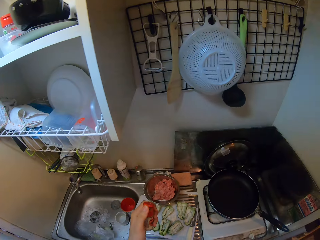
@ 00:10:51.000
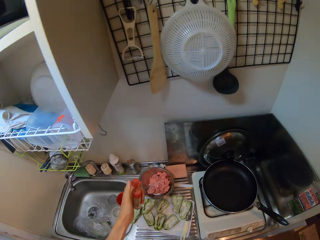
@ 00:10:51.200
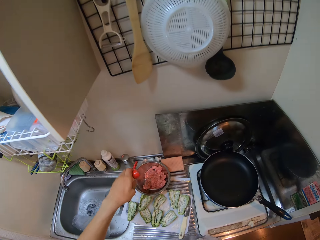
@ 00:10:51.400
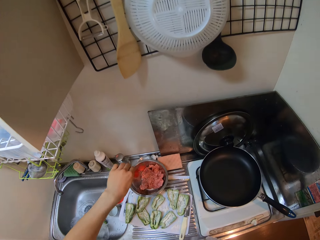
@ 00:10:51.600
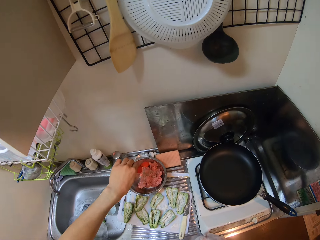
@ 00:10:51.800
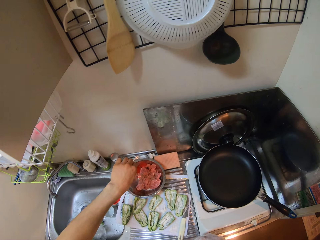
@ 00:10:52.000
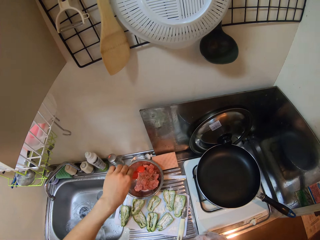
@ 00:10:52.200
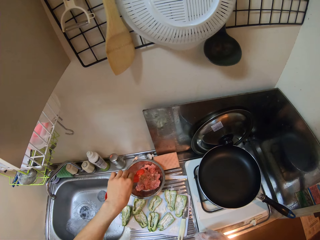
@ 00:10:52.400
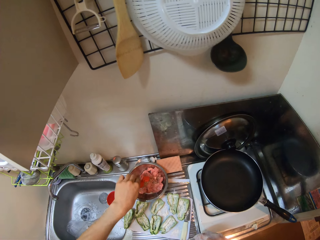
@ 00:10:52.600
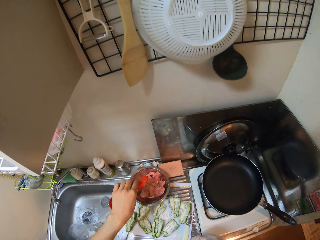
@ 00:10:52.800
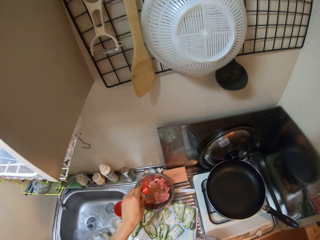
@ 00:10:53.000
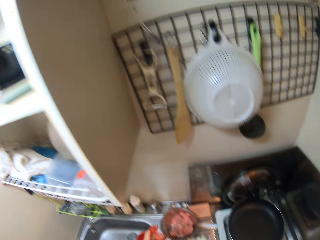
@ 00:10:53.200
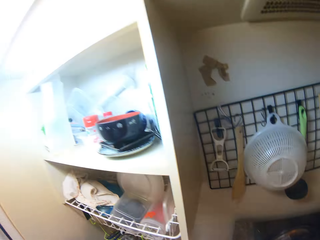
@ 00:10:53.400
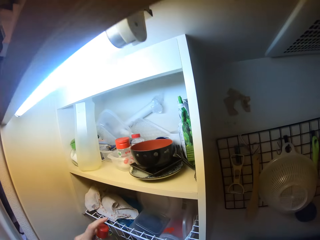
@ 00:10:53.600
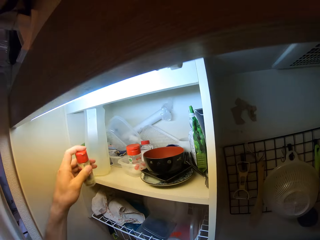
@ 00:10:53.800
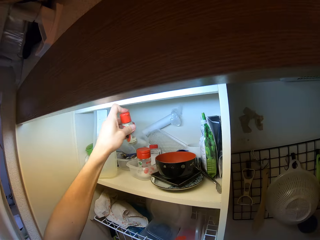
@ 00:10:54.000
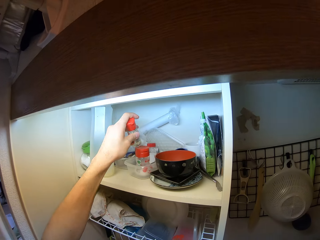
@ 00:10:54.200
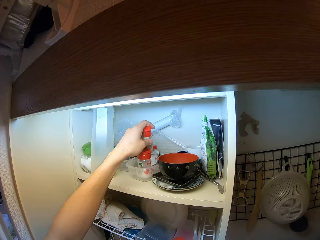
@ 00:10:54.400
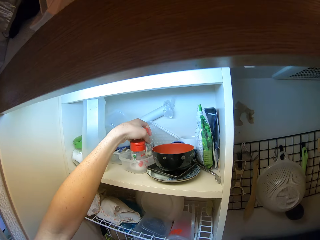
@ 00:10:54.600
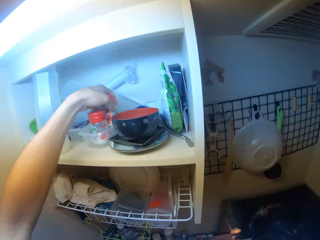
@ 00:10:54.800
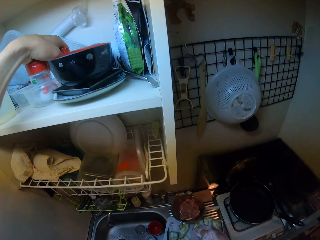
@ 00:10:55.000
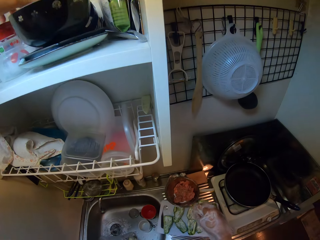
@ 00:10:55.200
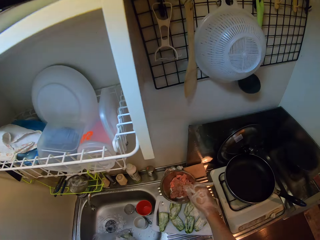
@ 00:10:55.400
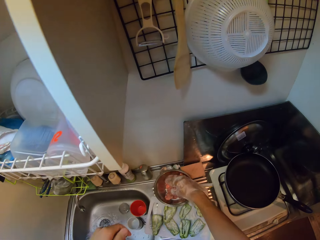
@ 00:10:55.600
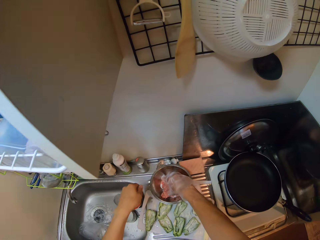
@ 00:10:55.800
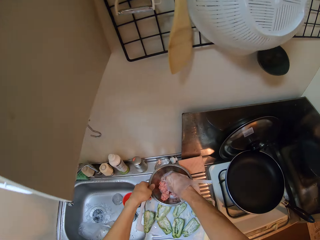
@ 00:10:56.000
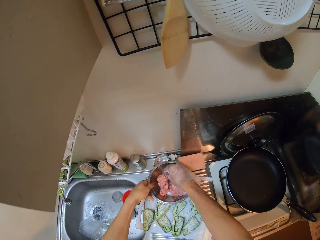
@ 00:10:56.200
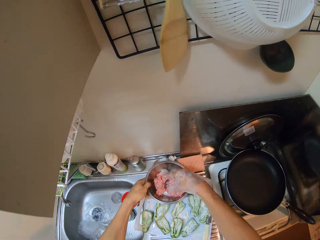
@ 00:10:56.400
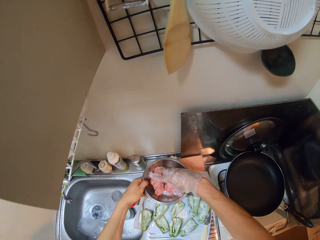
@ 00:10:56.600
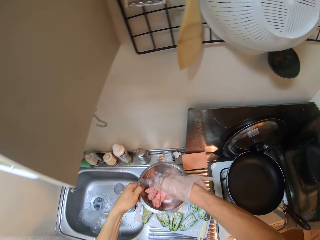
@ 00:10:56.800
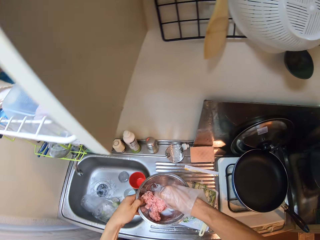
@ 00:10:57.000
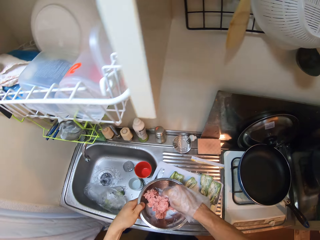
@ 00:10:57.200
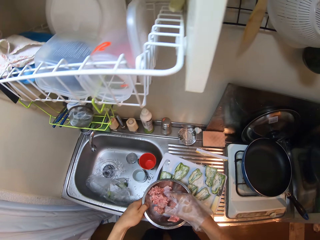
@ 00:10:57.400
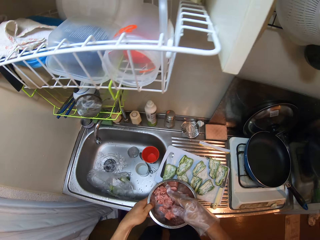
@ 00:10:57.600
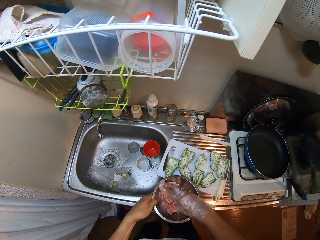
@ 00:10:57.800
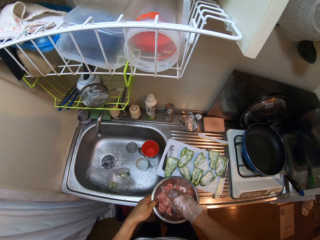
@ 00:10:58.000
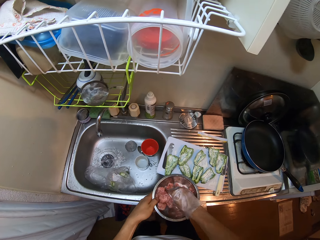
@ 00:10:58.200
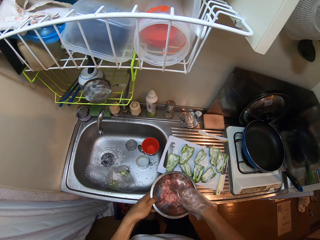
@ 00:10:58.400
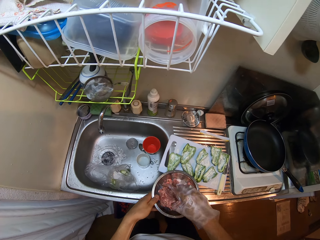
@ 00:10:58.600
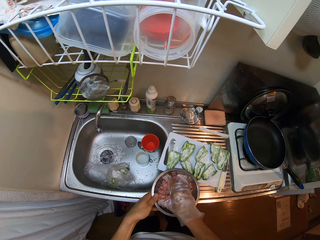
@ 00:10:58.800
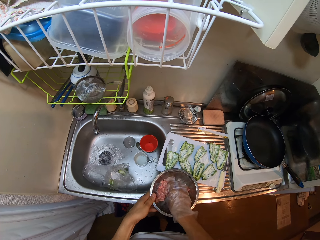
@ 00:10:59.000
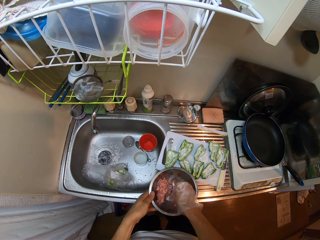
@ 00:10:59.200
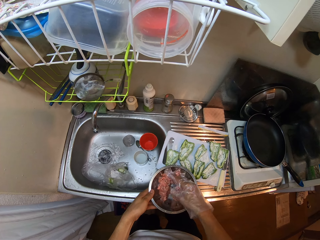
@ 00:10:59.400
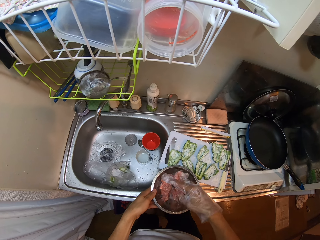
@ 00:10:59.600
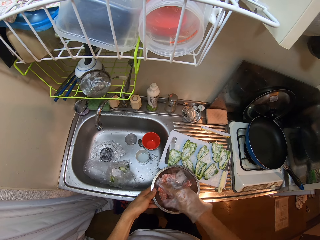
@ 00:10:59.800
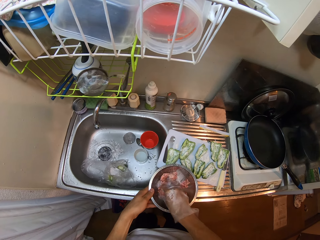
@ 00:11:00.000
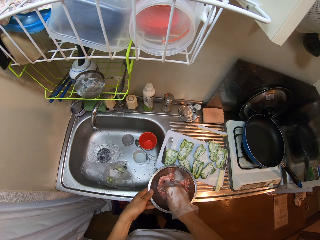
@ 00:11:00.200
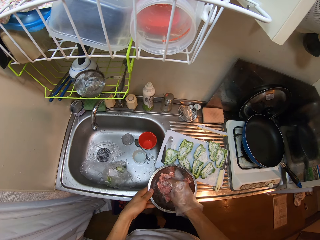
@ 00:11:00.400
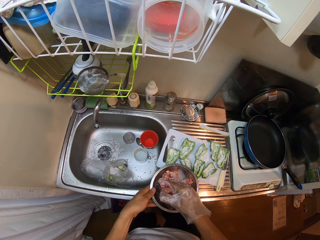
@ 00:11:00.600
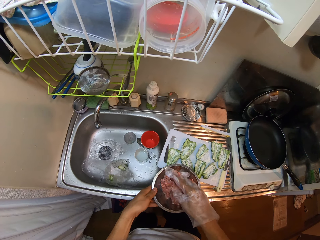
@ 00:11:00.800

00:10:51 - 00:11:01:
The camera wearer shakes a tin. She opens the lid of the container with her left hand. She adds some spices from the container onto the ground beef. She drops the container into the rack. She squashes the ground beef in the stainless bowl with her right hand. She turns the meat in the bowl, holds the bowl and mixes the meat and something in the bowl.

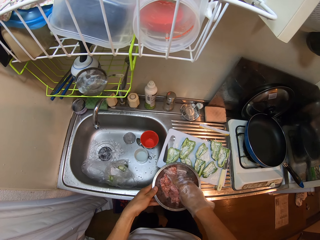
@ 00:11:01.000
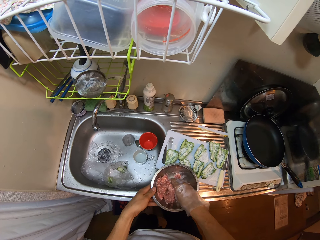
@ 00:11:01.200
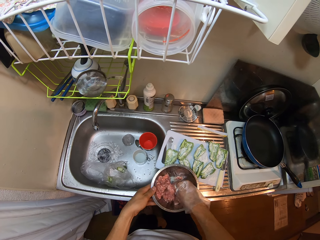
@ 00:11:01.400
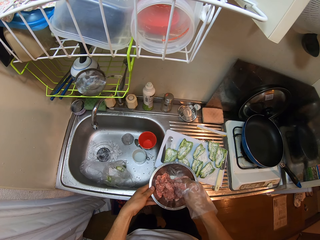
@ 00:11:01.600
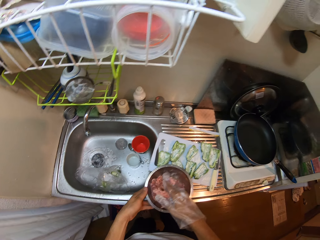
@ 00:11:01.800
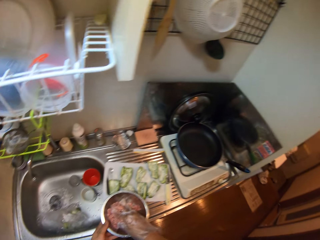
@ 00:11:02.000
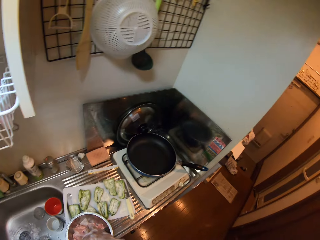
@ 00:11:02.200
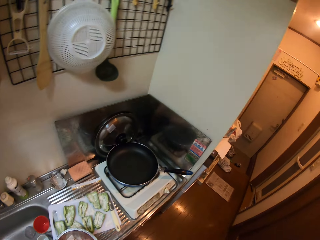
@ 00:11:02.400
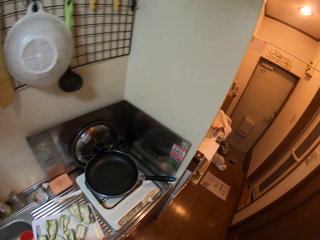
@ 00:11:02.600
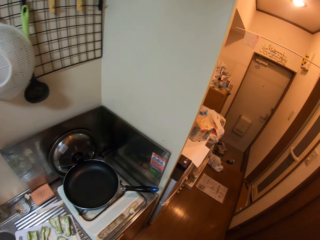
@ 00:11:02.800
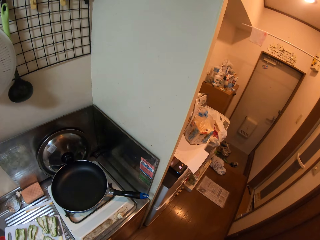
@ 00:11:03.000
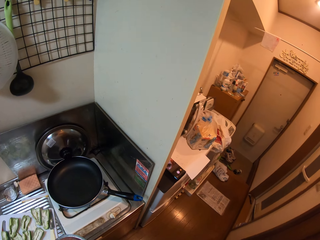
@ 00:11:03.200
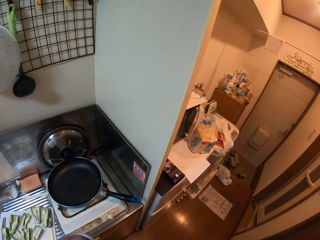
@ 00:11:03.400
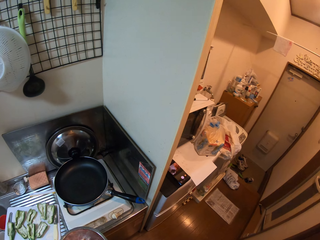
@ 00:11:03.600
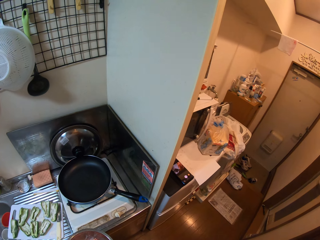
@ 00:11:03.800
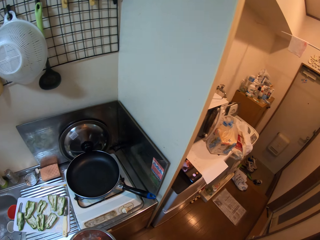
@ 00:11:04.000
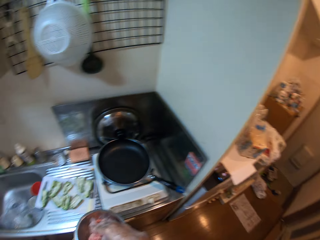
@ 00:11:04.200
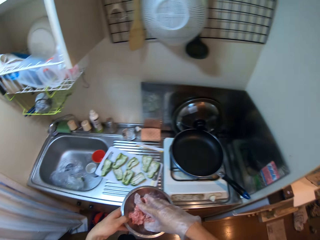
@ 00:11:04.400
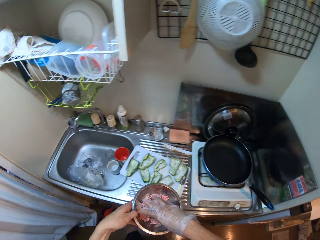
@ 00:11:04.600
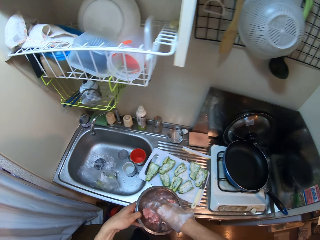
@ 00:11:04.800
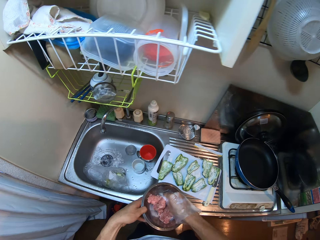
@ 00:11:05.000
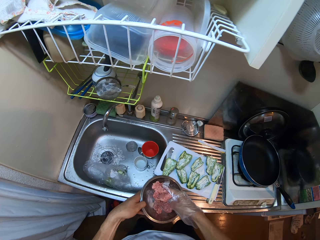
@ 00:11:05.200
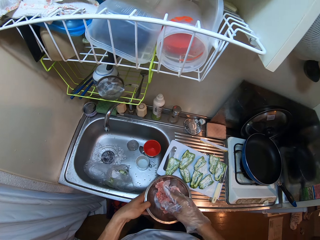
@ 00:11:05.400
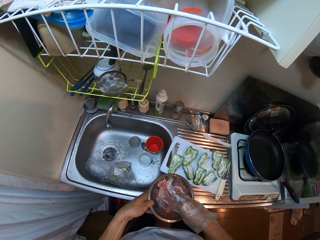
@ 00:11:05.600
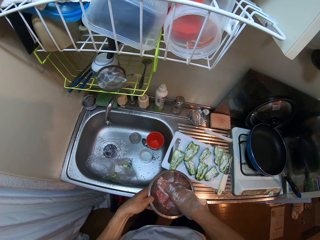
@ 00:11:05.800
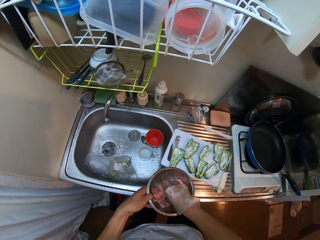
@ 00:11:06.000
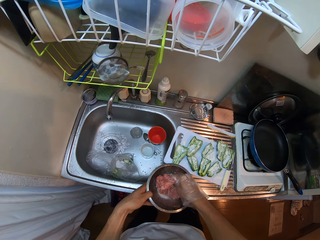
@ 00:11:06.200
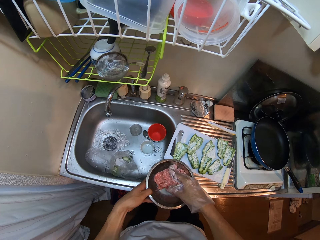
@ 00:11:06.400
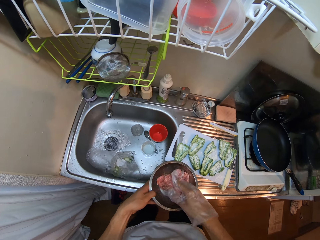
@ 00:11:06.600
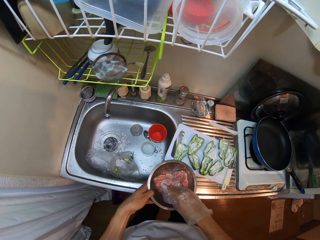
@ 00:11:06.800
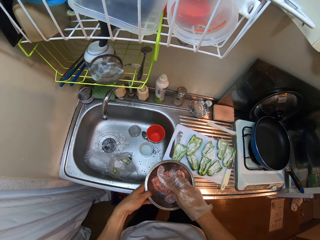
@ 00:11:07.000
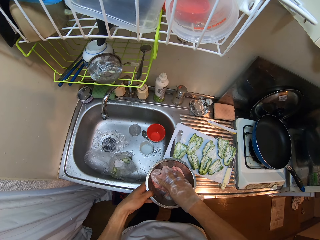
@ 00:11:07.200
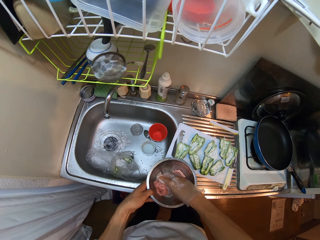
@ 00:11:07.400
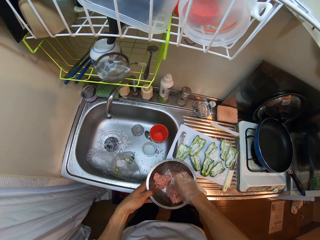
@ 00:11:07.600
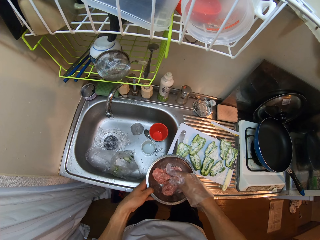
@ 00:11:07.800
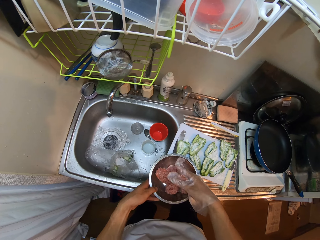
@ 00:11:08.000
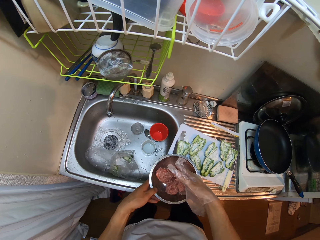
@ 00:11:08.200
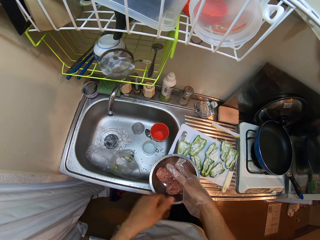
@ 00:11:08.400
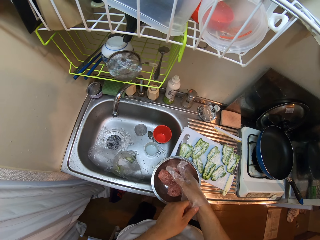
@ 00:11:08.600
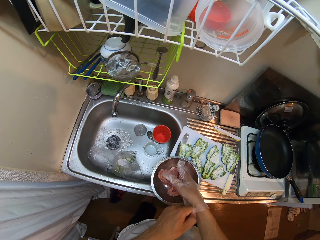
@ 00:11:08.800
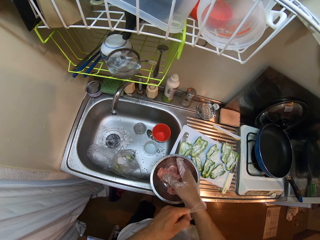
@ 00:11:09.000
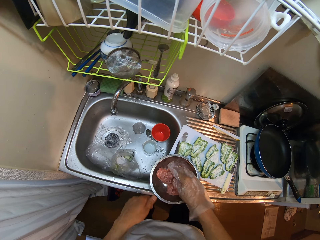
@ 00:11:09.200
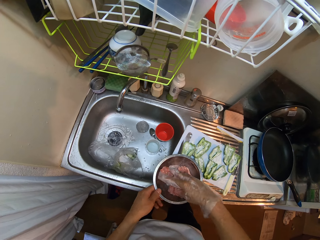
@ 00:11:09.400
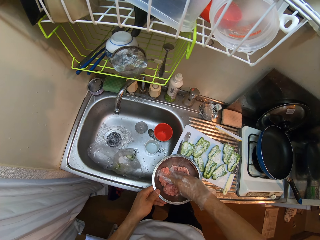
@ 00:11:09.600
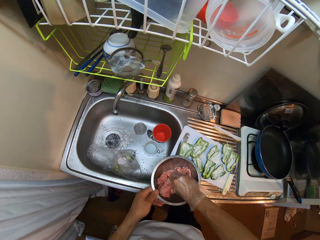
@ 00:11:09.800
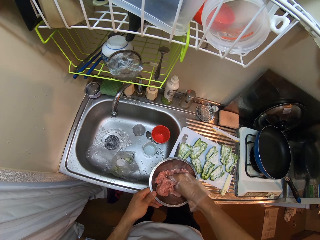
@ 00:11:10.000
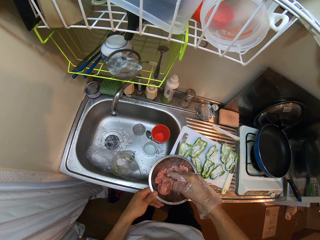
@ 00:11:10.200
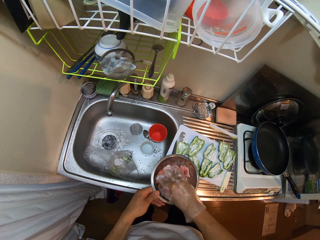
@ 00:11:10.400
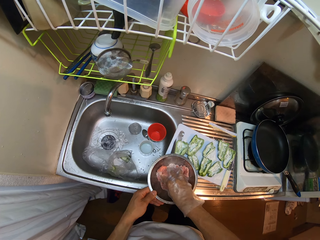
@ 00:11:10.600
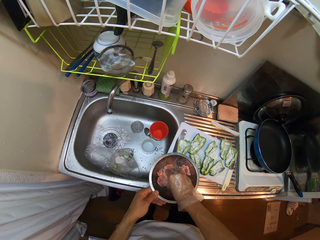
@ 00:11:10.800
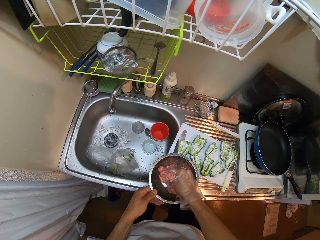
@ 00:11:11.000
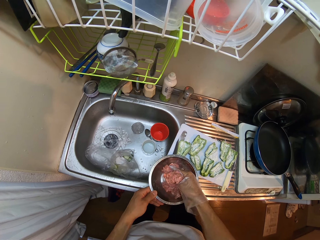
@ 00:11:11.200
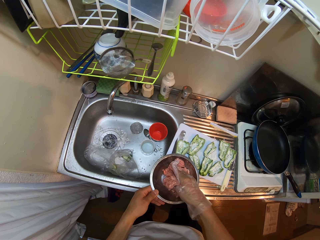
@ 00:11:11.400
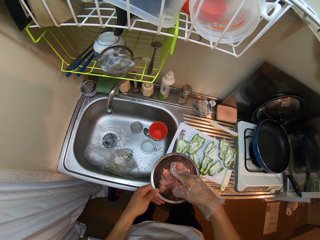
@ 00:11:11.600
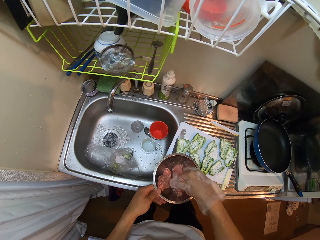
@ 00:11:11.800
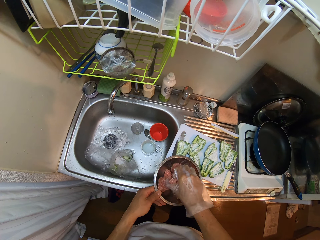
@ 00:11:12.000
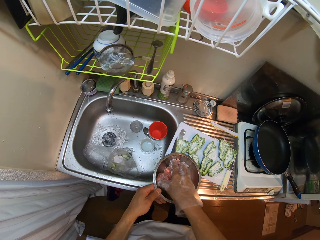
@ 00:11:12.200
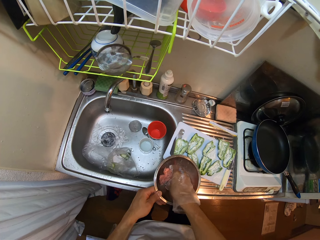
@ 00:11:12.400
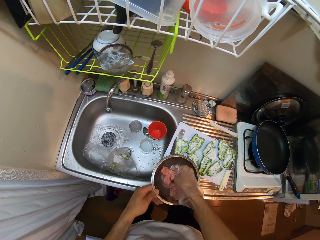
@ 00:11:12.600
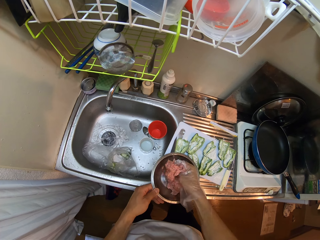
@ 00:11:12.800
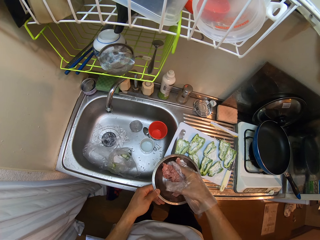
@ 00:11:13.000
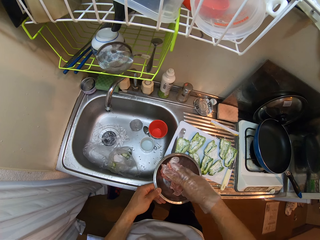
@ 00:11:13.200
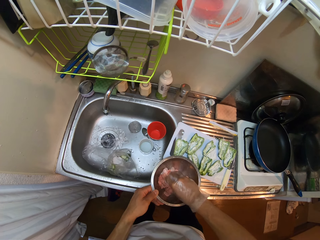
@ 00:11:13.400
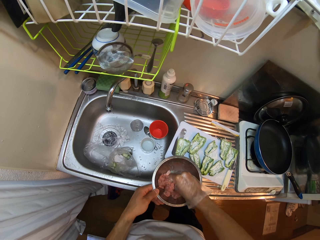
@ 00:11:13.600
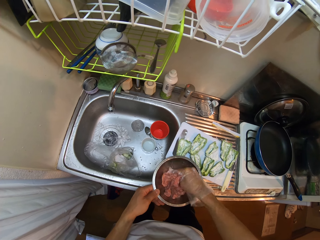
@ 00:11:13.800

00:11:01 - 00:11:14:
The camera wearer moves the camera. She mixes meat and something in a bowl. She adjusts the polythene glove on her right hand with her left hand. She squashes the ground beef in the stainless bowl with her right hand. She mixes the meat and something in the bowl.
